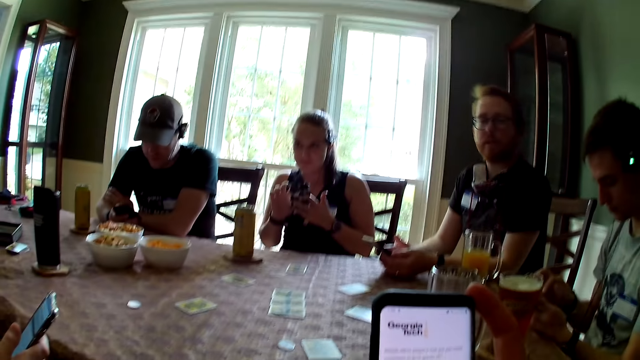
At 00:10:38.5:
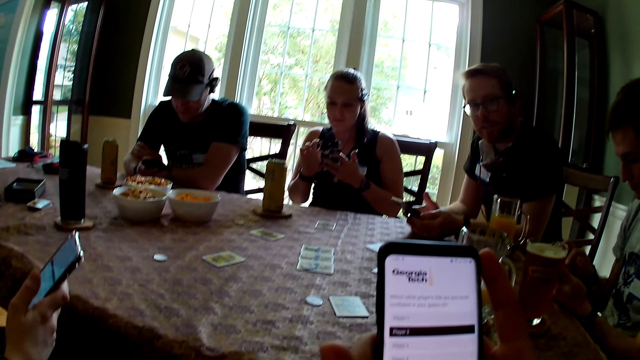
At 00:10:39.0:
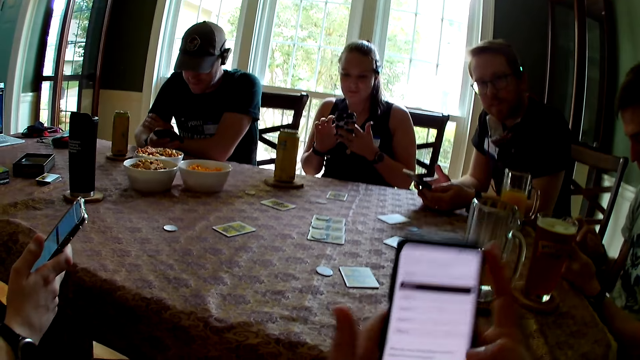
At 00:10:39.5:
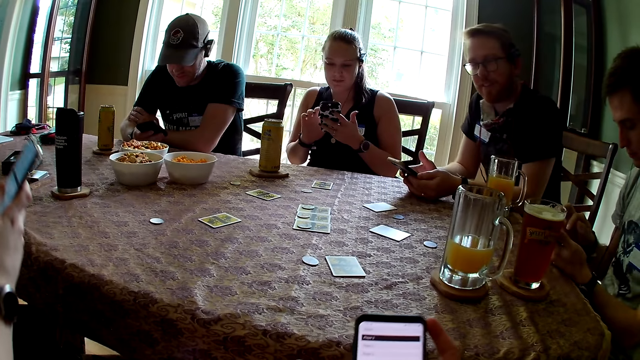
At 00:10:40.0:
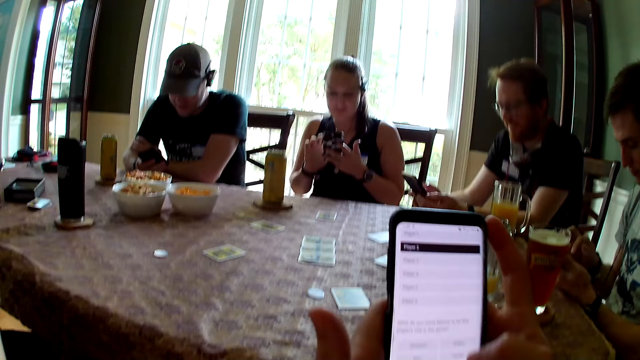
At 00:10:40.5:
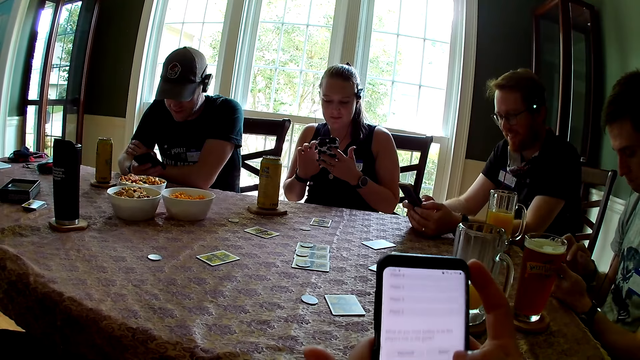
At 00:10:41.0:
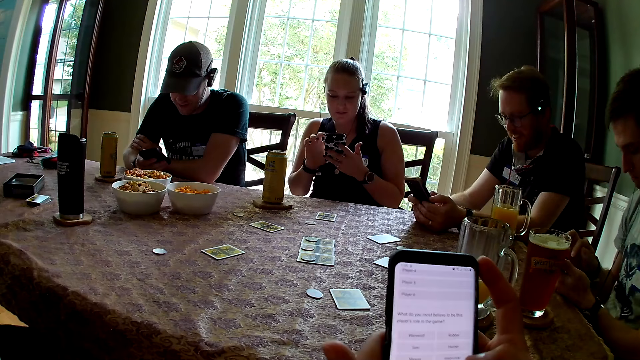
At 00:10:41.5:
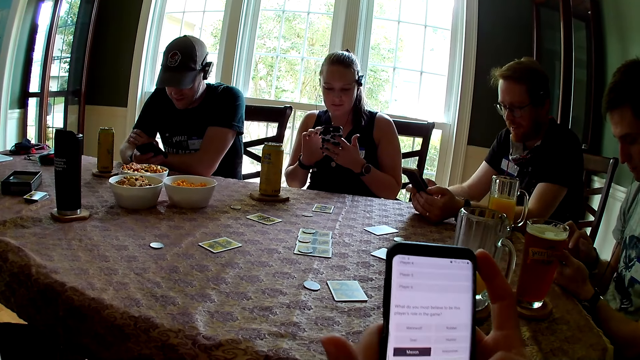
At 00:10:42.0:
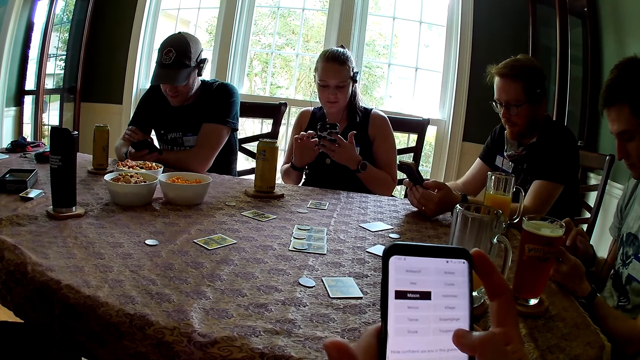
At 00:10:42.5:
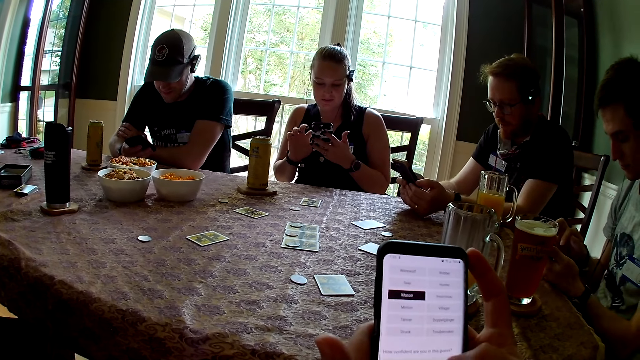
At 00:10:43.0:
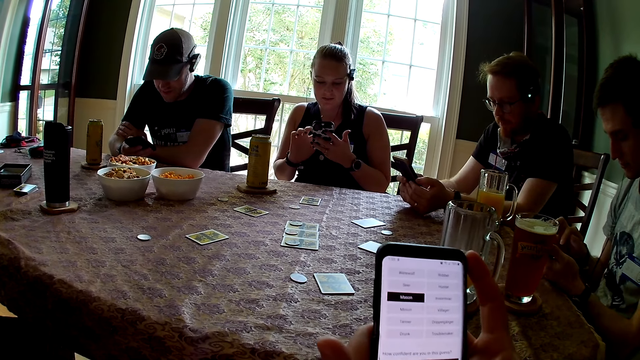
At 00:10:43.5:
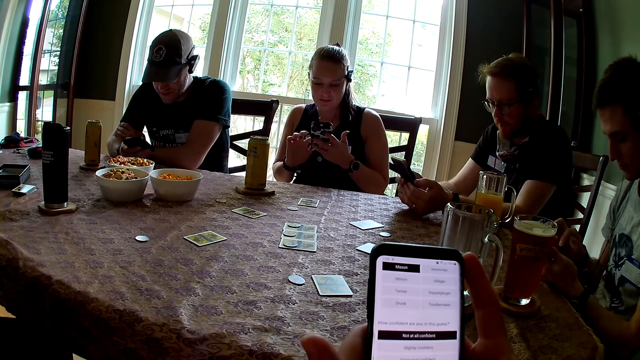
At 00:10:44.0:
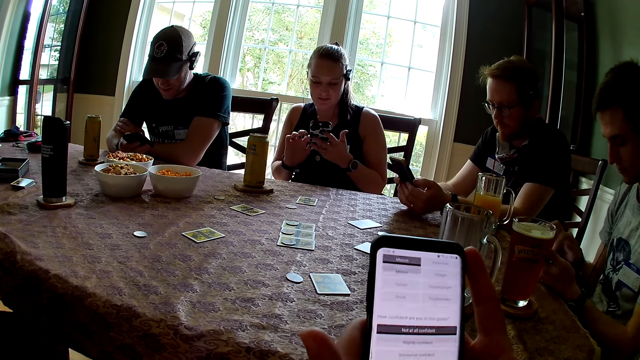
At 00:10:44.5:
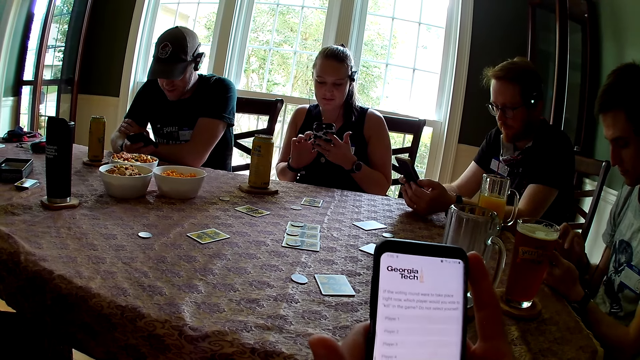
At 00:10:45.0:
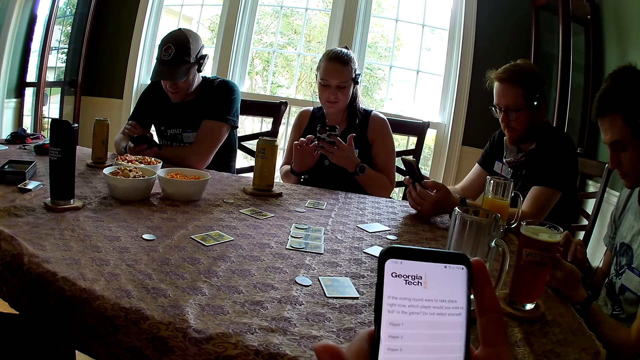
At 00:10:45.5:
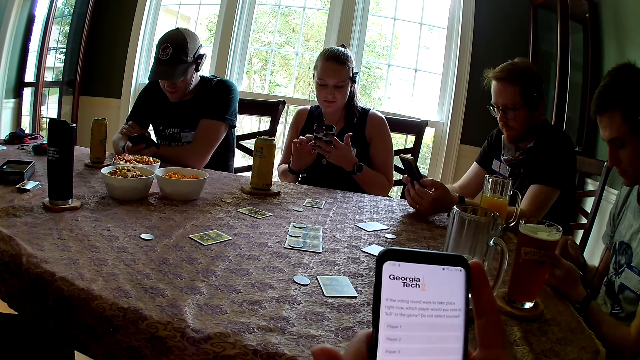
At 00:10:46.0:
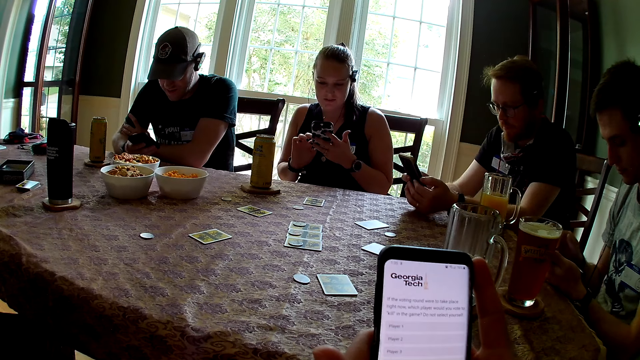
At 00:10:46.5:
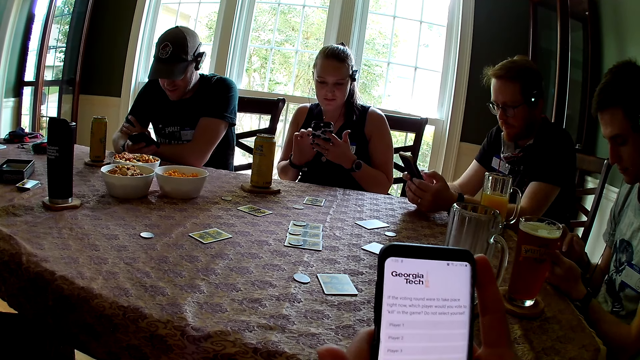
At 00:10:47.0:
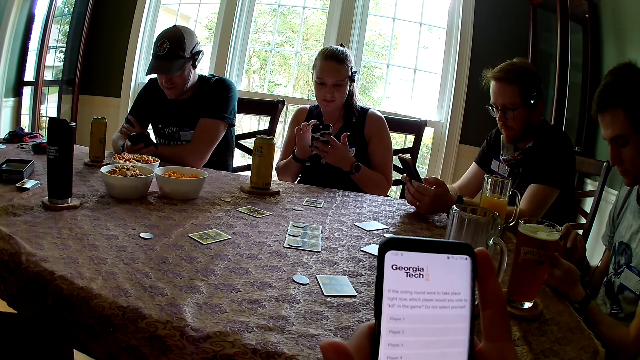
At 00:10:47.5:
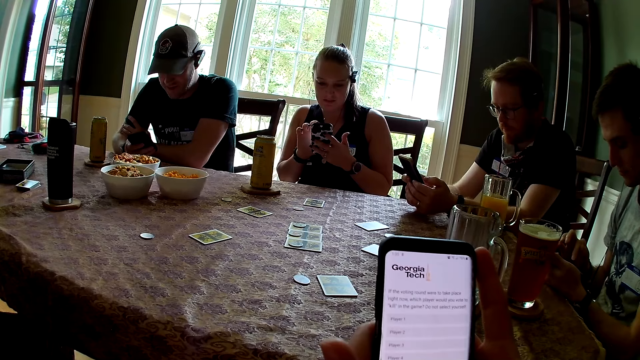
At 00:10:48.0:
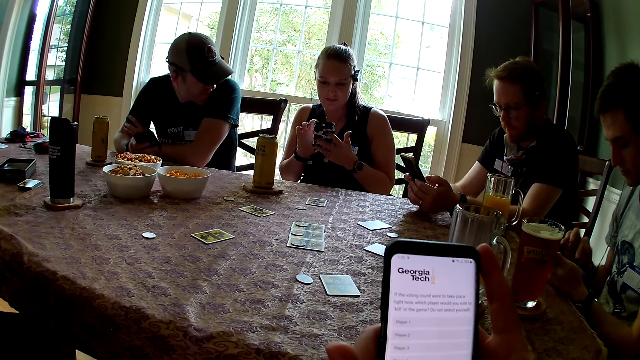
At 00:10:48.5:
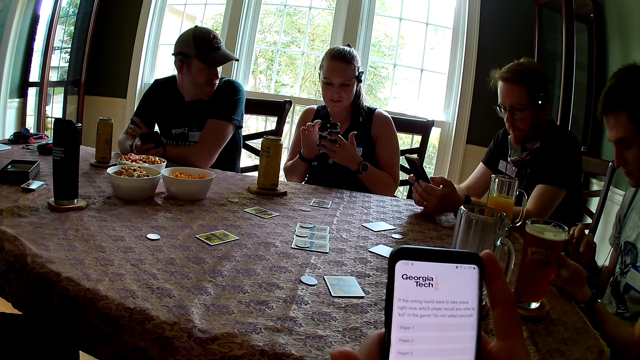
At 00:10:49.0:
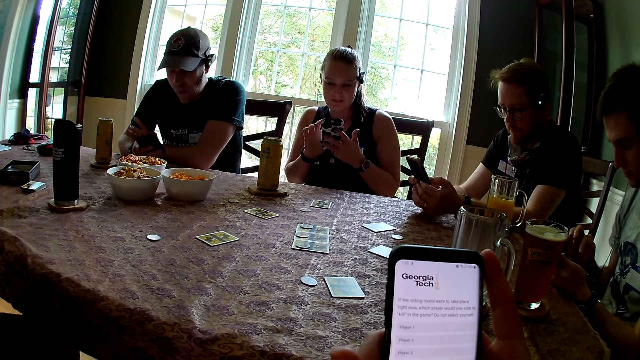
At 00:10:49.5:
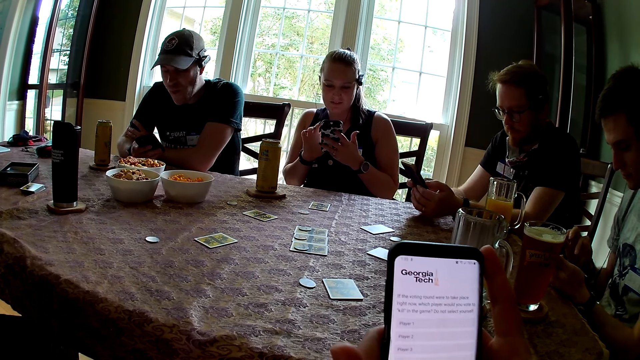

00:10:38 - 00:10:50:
The camera wearer operates the phone. A man, a woman and another man operate phones.

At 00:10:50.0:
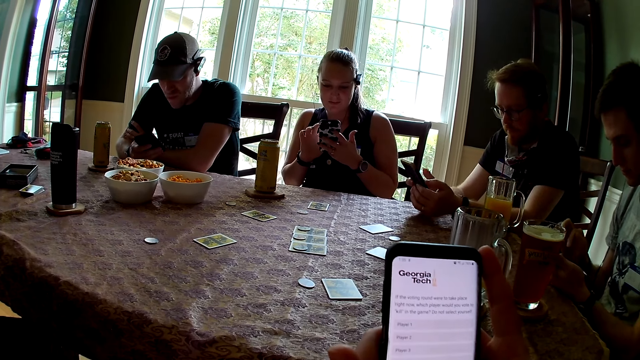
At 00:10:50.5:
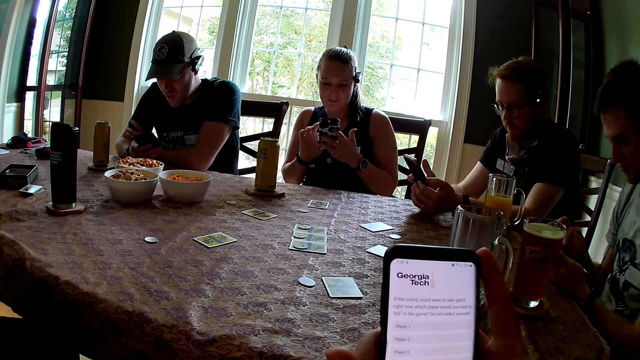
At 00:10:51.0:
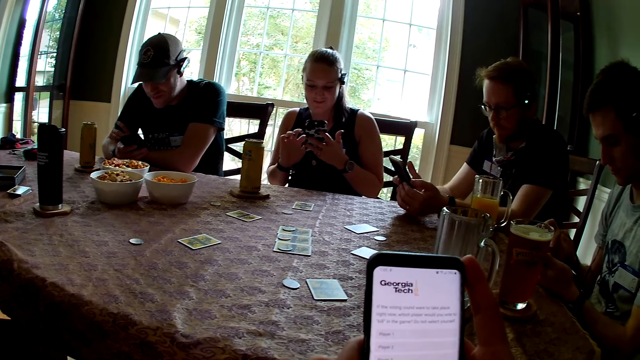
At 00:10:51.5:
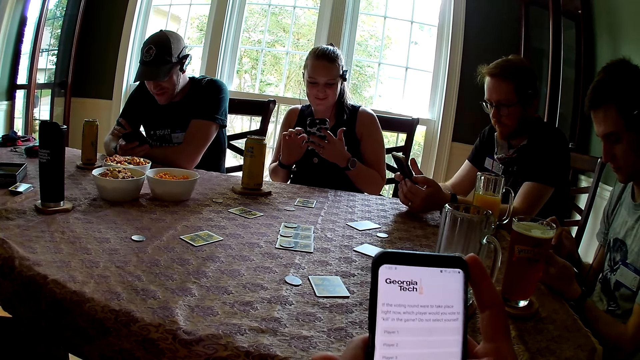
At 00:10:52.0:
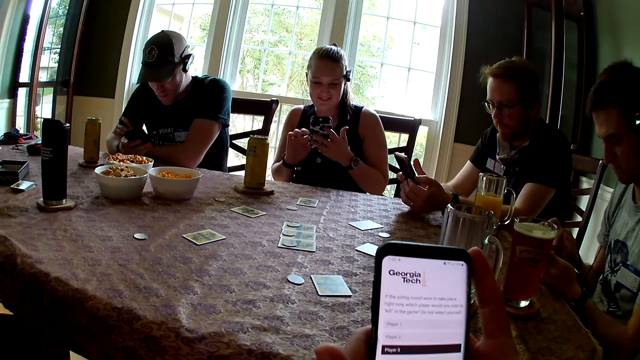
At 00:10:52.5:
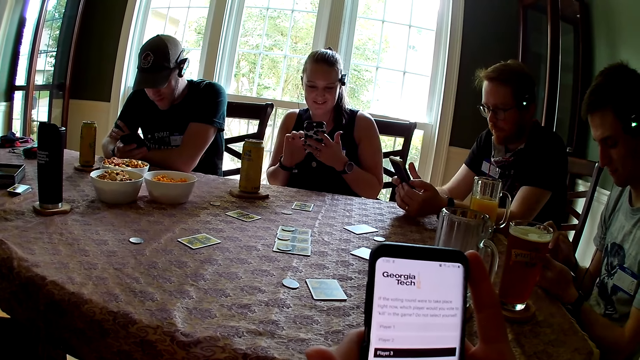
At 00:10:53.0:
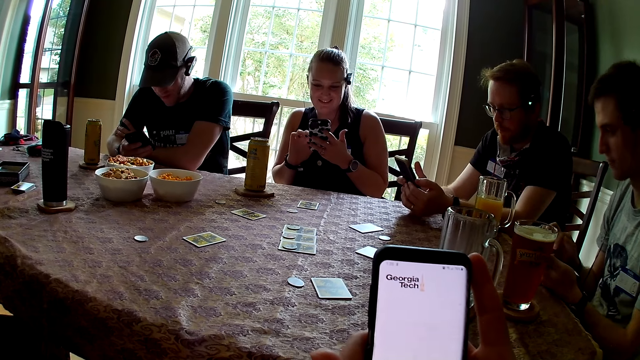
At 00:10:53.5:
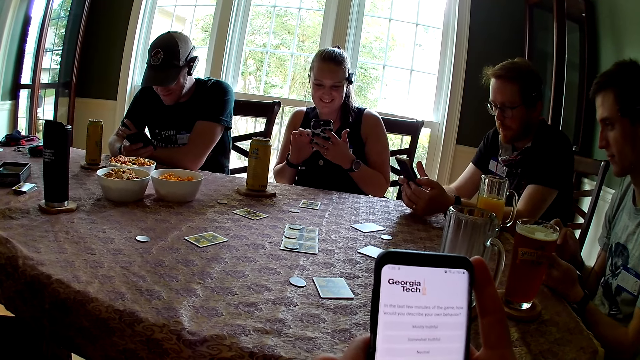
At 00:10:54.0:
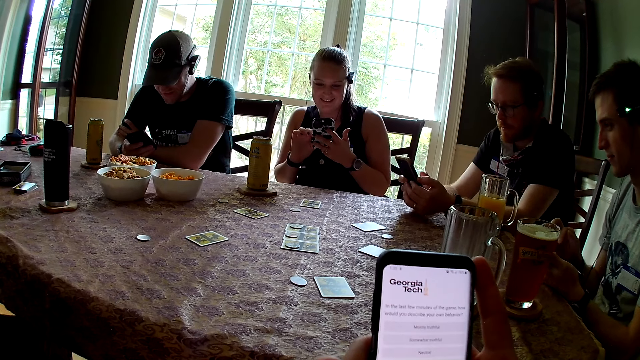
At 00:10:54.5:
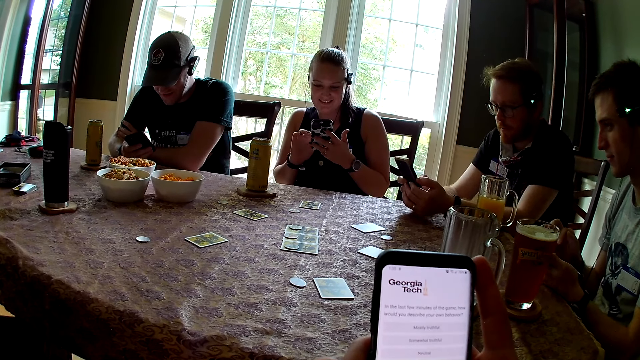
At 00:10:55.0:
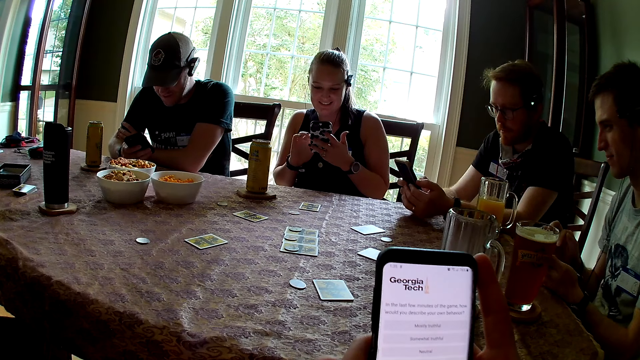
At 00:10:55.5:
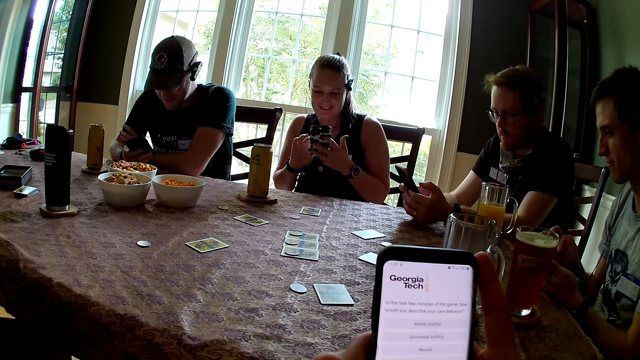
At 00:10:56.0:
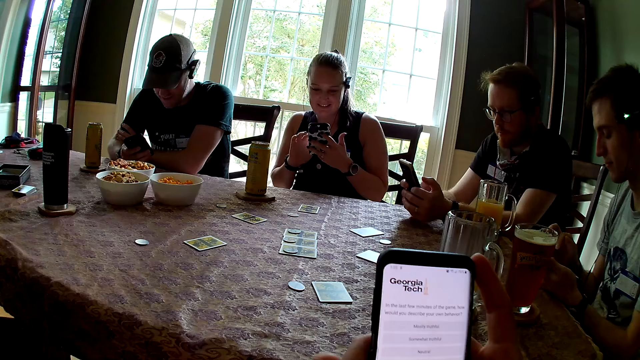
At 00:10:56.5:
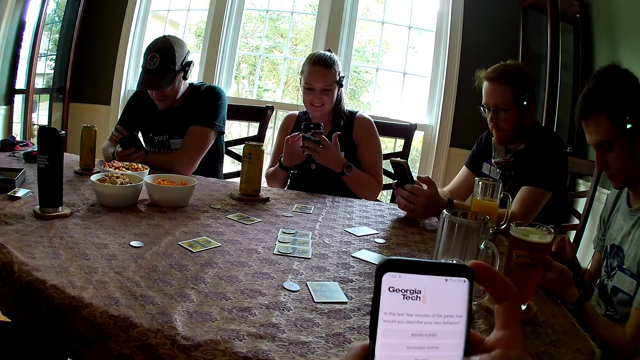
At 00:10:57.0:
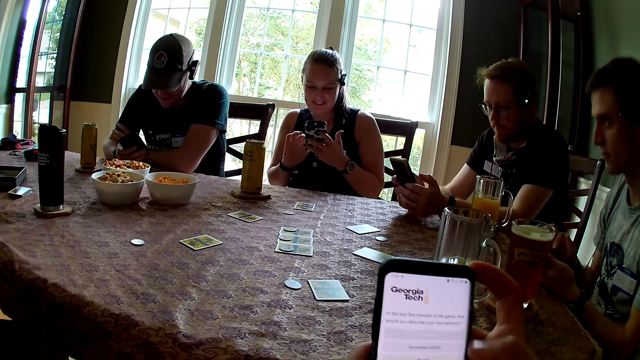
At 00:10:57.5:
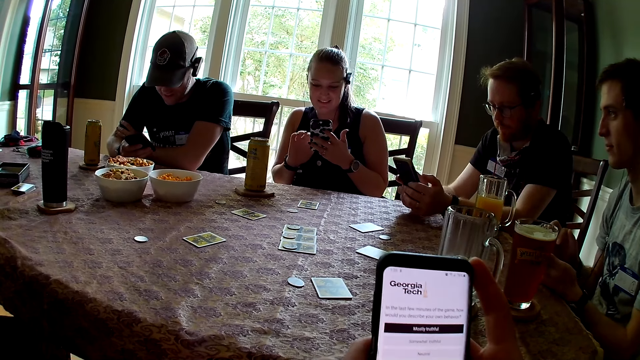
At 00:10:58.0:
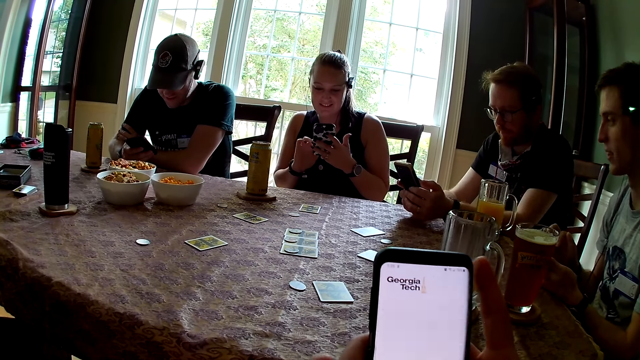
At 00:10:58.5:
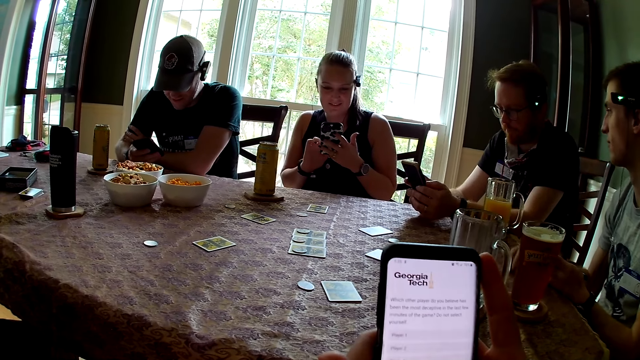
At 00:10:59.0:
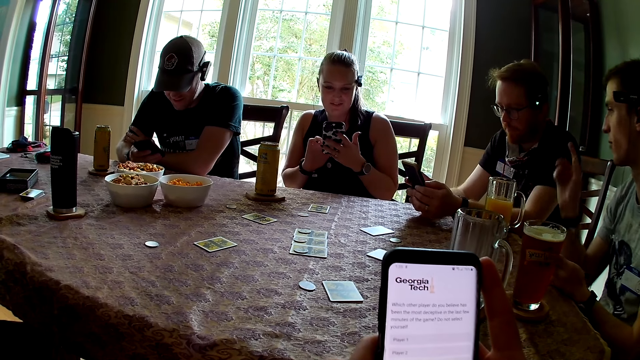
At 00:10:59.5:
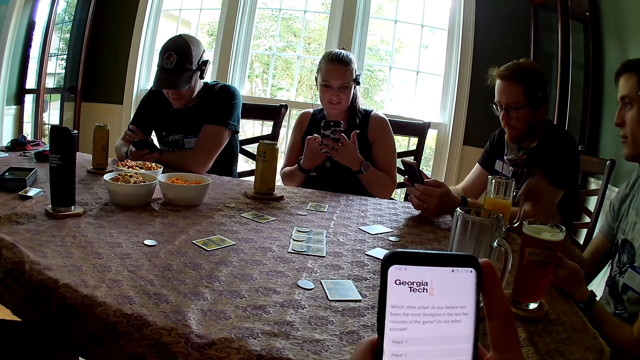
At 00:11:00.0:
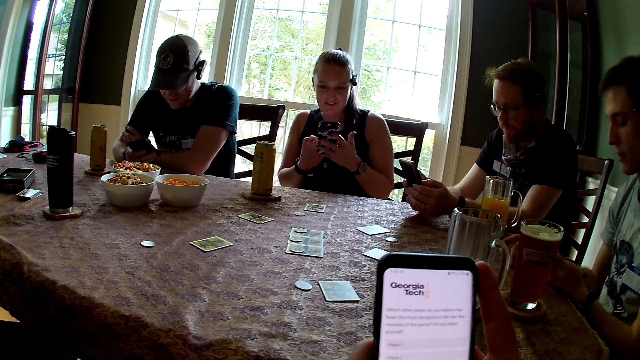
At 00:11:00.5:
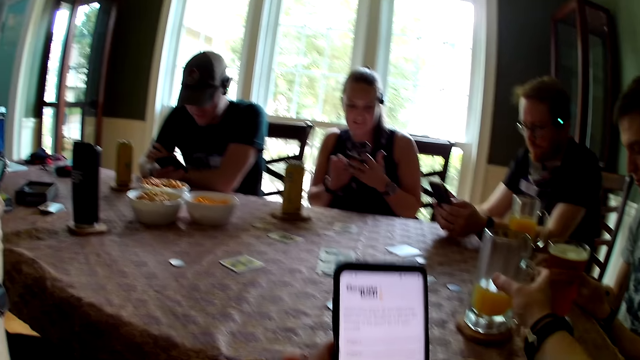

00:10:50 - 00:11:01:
The man speaks to the group of people at the table.
